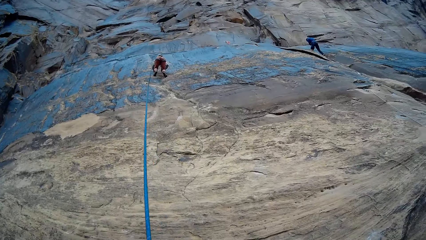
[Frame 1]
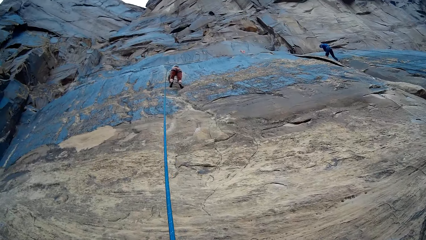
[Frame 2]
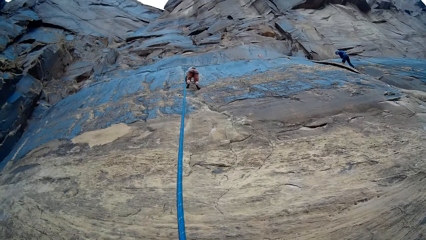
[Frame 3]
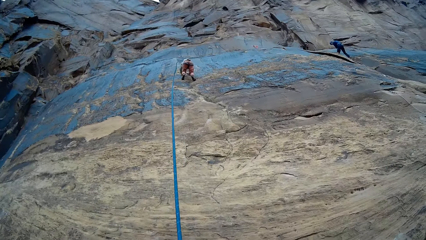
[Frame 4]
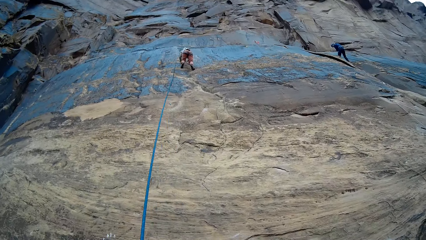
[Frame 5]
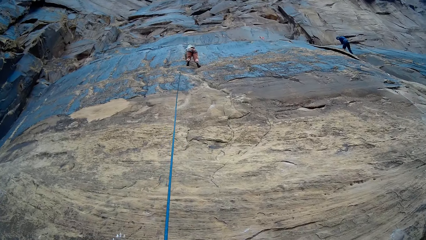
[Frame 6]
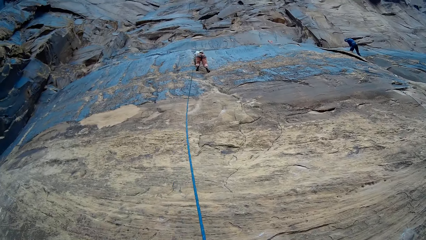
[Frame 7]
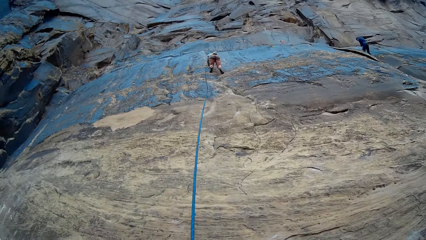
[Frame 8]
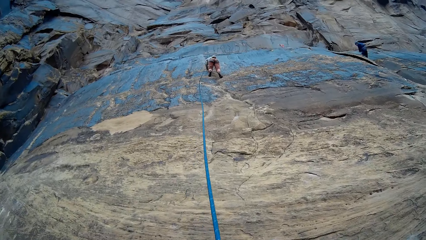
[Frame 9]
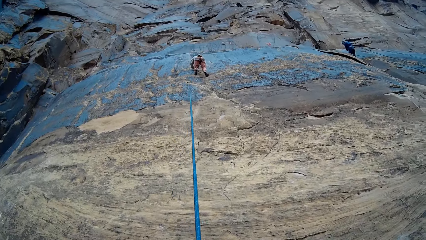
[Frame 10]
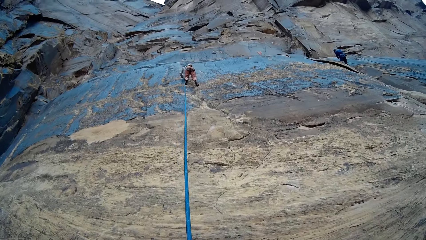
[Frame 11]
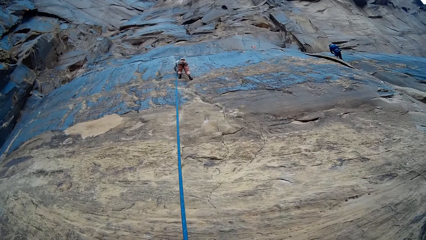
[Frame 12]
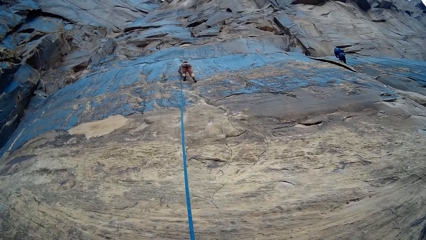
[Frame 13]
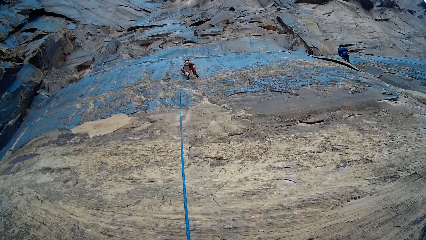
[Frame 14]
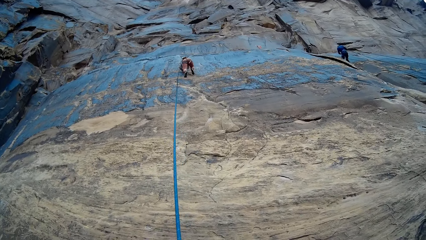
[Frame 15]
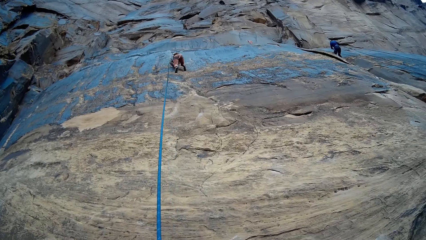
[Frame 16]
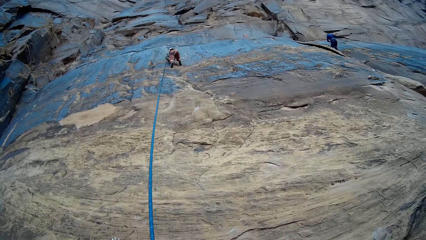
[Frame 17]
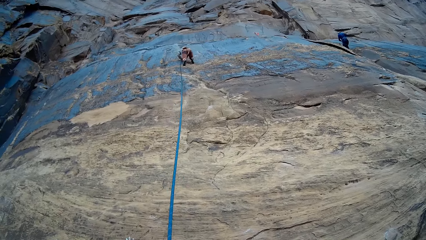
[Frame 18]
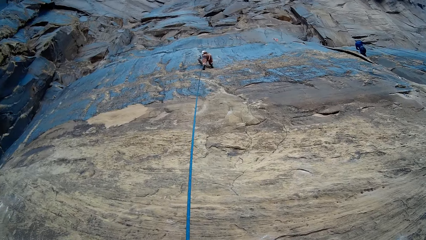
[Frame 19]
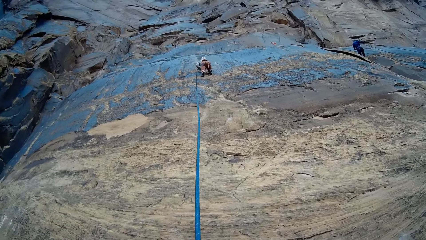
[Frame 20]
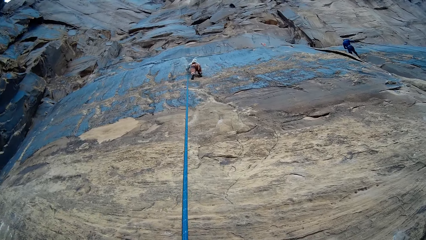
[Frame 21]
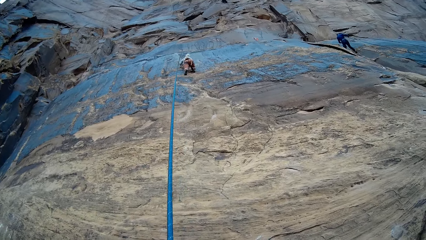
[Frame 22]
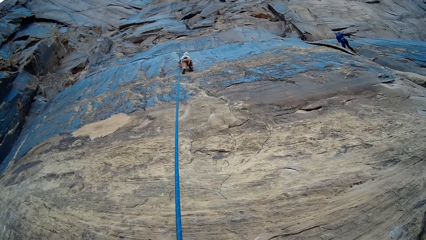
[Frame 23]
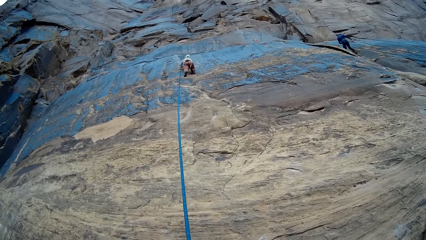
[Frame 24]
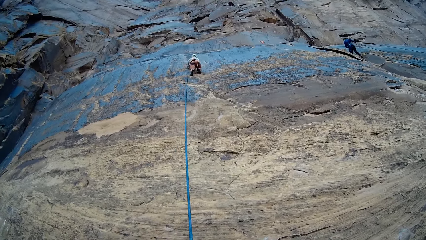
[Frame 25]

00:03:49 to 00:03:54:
The camera wearer stares at a person climbing the mountain.

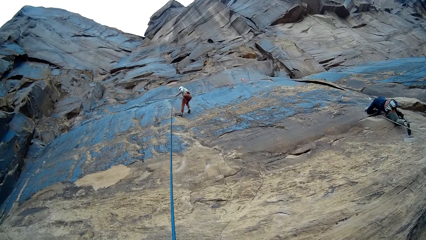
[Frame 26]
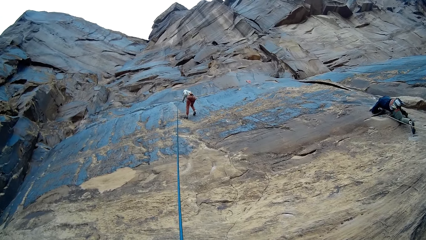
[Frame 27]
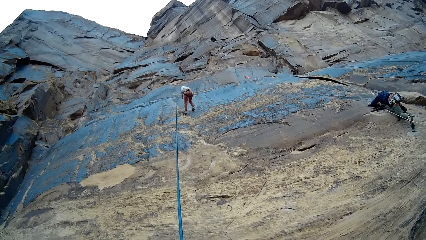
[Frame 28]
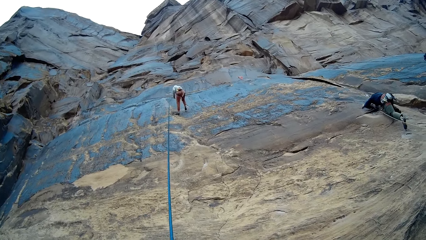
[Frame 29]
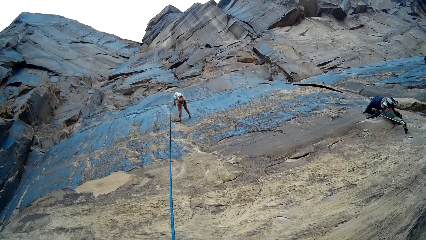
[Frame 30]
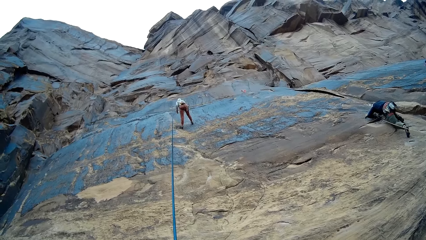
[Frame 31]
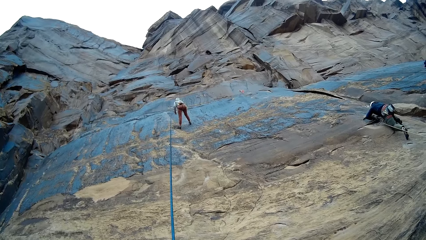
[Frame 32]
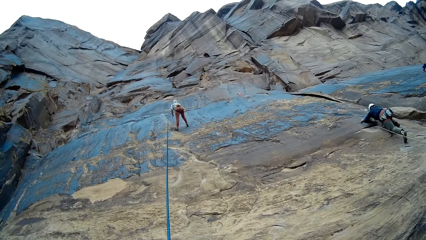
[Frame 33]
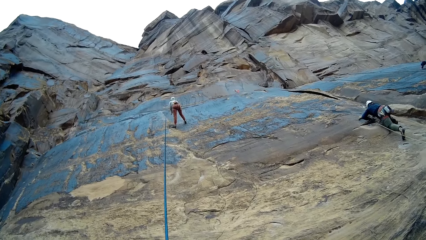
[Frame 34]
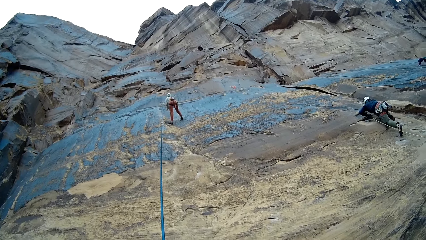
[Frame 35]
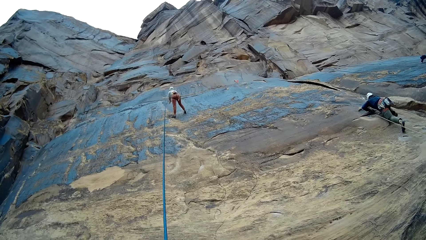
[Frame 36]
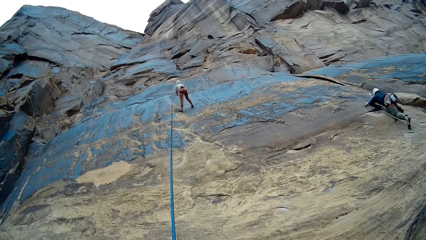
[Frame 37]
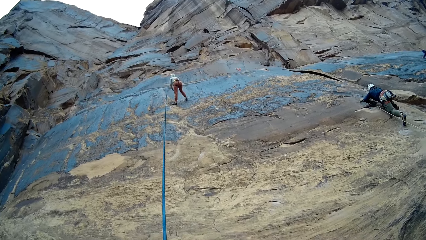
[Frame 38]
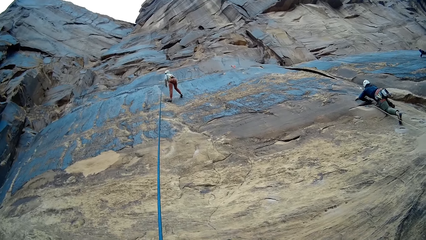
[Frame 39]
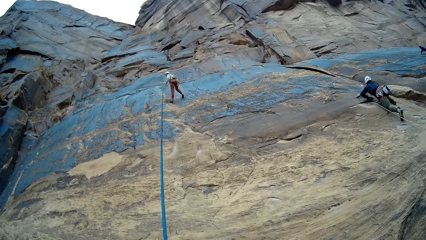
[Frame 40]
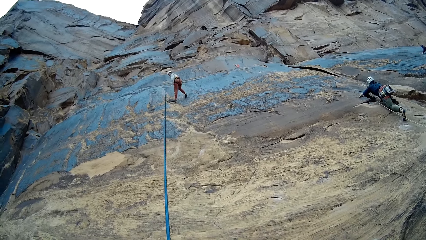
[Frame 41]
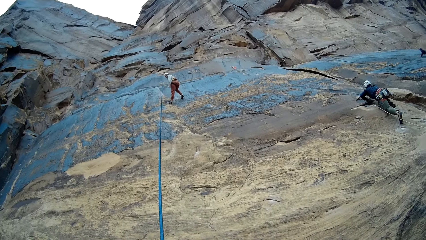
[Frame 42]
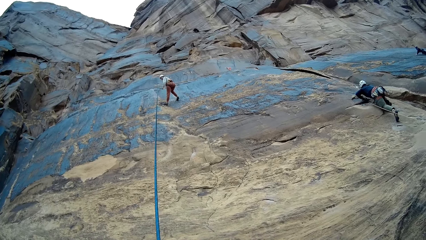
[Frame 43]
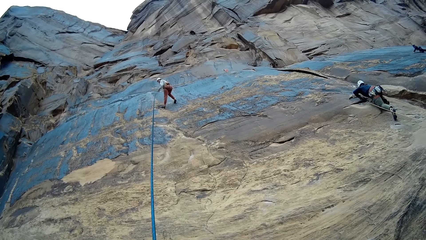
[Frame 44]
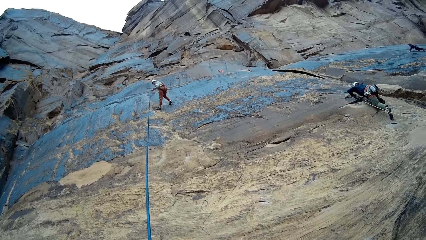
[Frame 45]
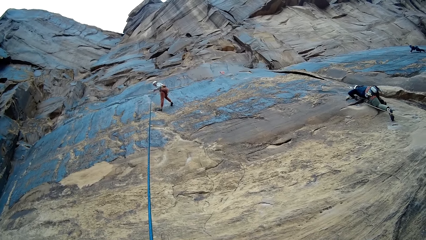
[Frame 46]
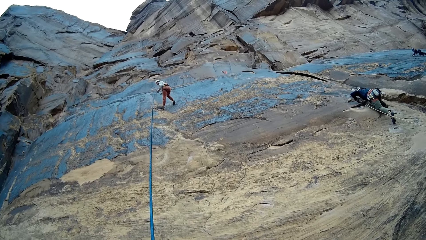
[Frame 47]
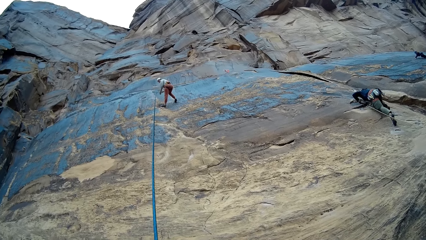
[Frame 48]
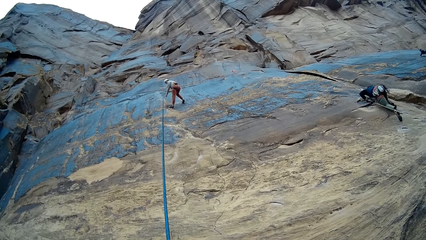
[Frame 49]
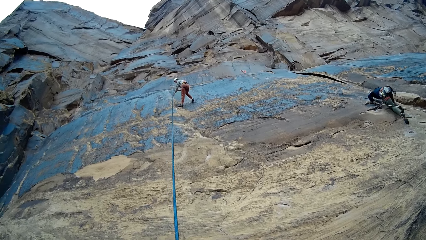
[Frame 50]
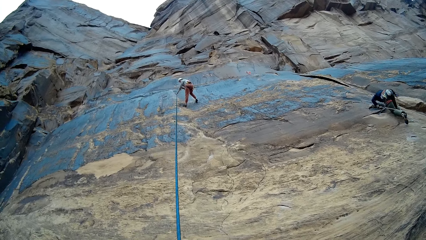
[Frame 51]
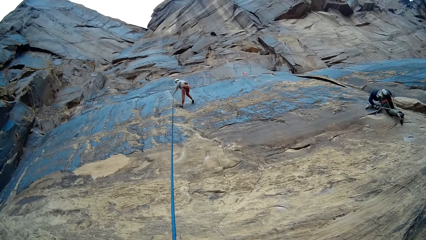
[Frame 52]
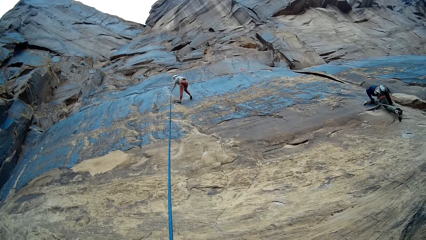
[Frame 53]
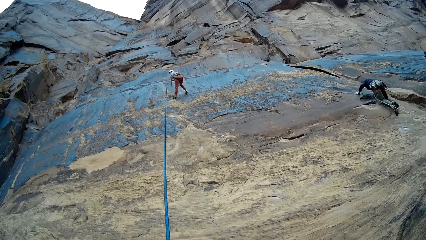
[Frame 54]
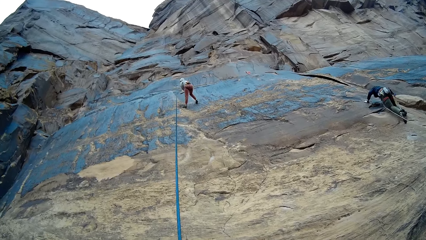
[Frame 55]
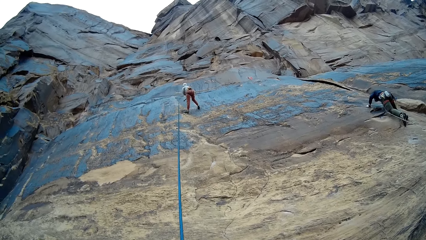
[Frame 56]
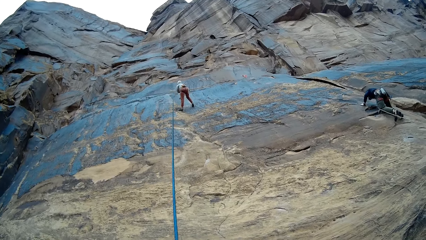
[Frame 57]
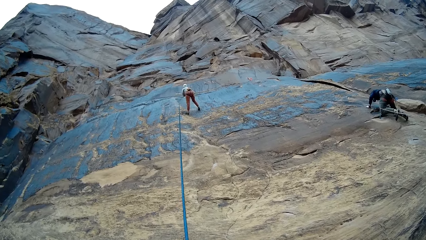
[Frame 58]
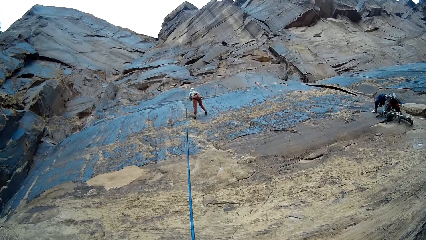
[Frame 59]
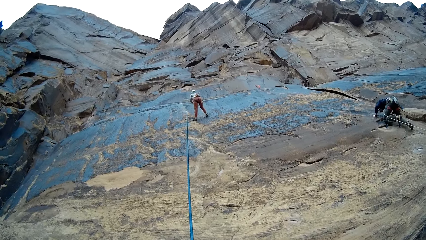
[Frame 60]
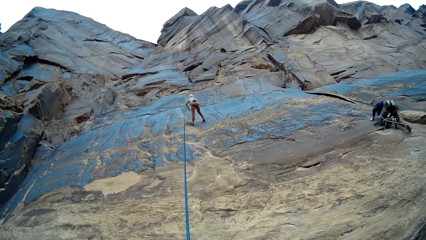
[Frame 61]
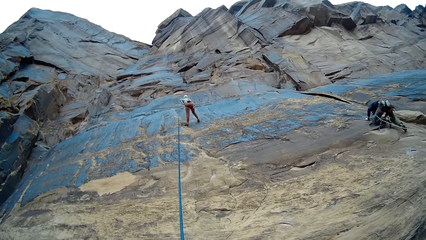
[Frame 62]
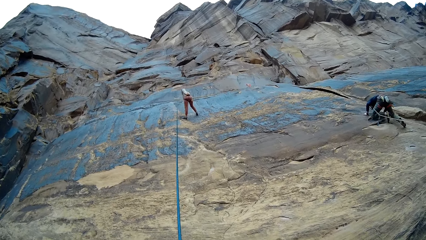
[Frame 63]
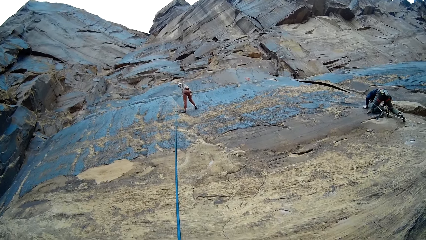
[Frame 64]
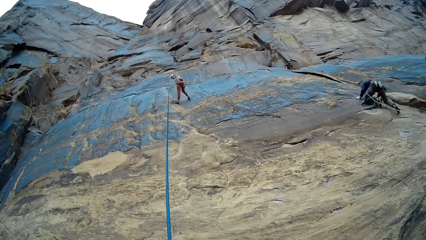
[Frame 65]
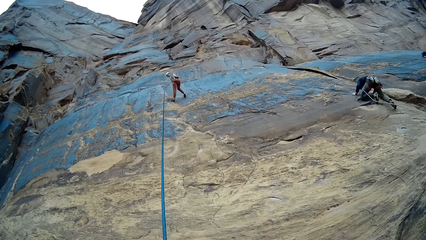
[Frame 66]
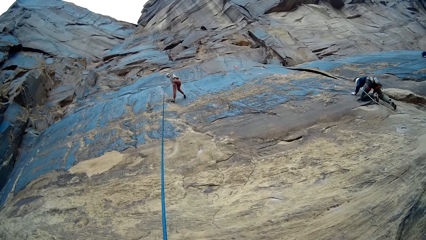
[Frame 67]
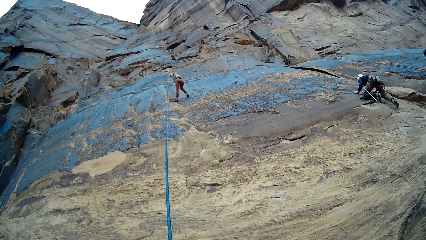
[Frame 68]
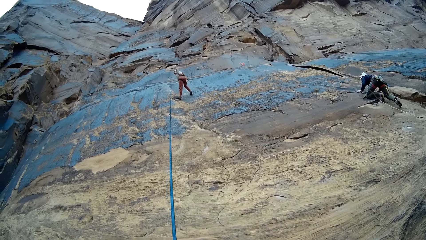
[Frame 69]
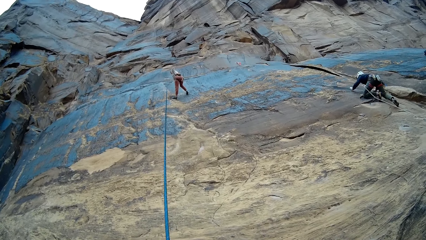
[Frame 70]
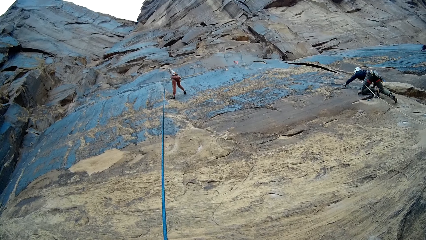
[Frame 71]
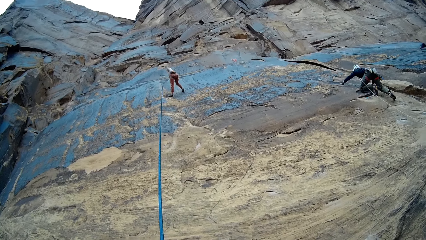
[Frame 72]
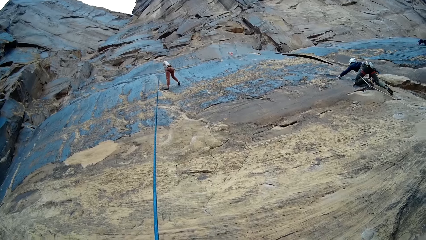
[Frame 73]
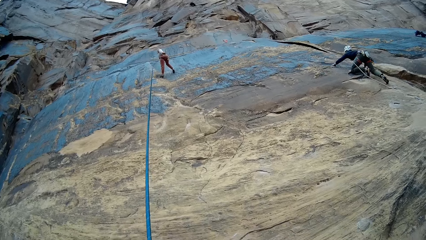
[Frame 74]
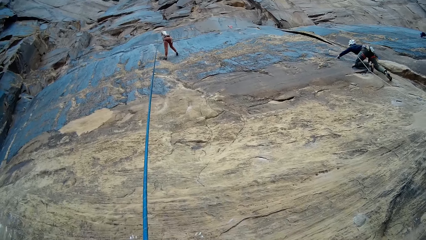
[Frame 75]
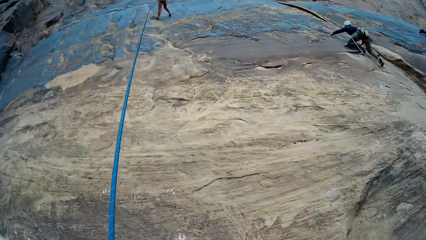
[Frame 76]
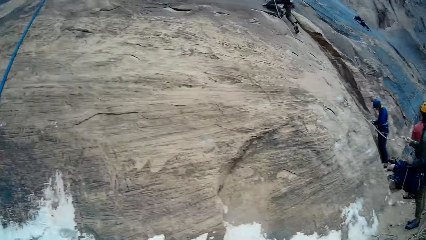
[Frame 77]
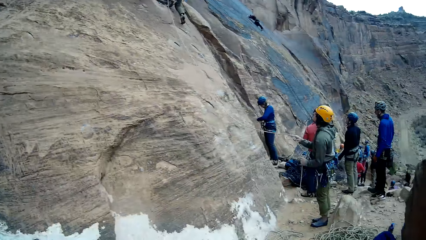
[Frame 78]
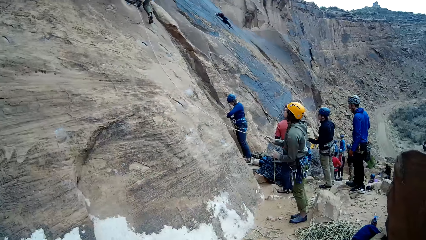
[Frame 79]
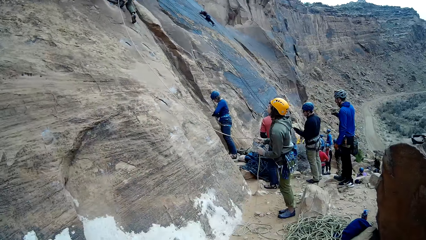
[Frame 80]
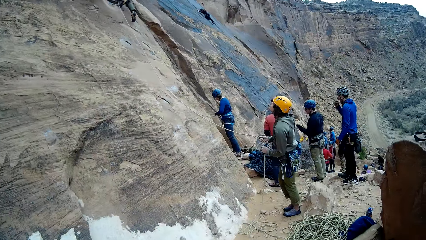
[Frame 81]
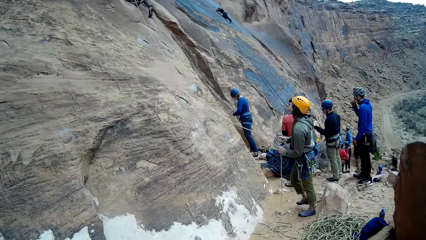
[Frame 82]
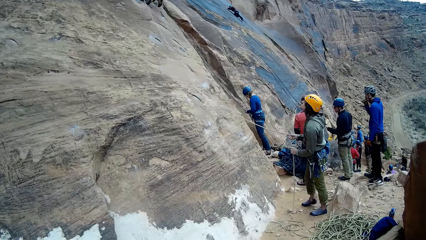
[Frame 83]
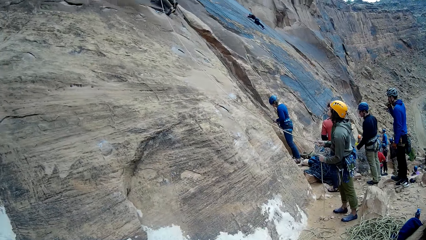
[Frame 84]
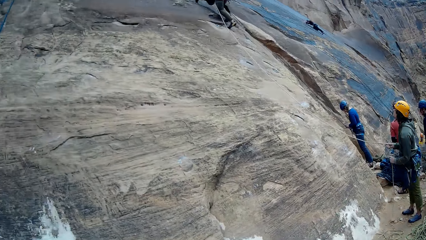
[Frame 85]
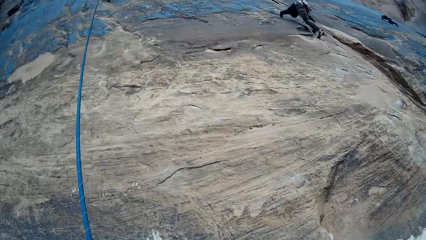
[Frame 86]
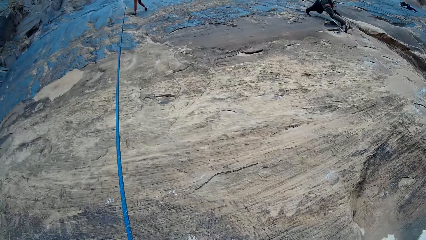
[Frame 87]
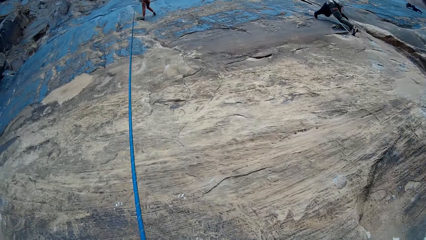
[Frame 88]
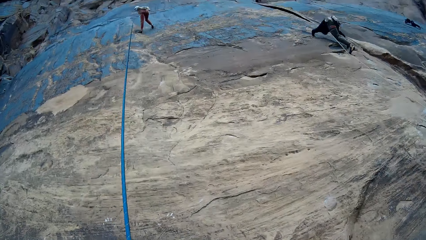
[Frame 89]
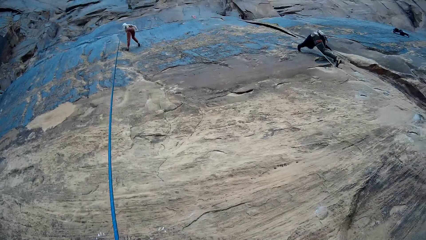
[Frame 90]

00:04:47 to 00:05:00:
A lady climbs a rock. A person climbs the rock. Climbers set ropes on the mountain with both hands. Another person aligns a climbing rope. The lady climbs the rock.
